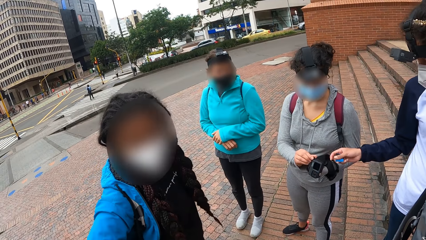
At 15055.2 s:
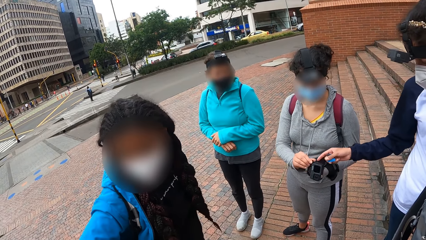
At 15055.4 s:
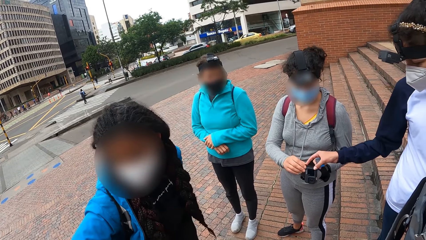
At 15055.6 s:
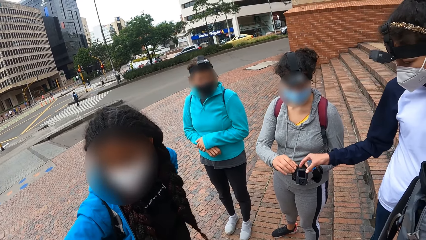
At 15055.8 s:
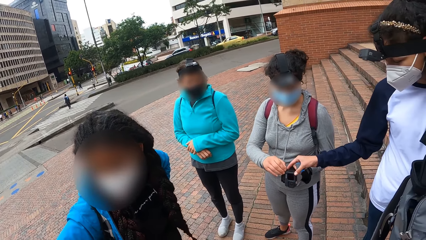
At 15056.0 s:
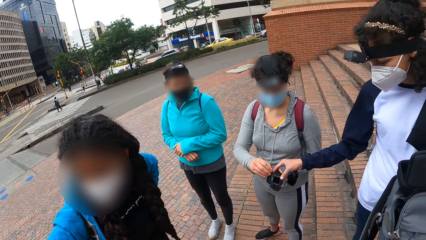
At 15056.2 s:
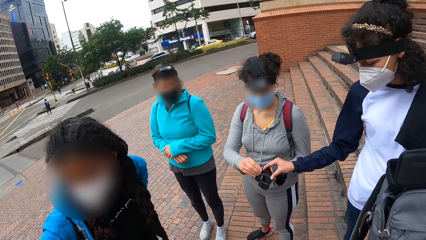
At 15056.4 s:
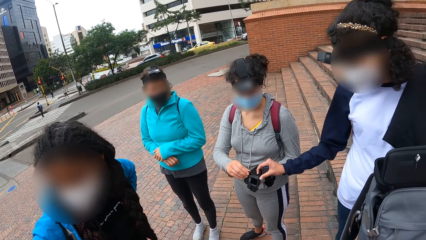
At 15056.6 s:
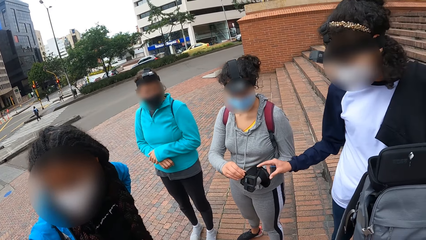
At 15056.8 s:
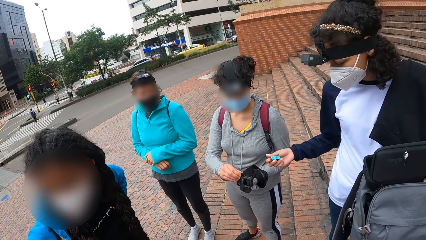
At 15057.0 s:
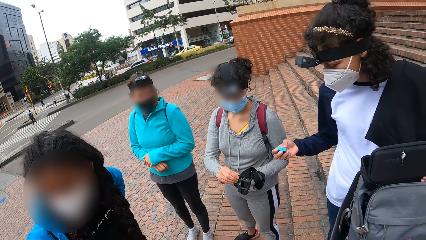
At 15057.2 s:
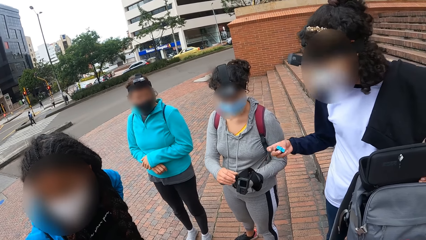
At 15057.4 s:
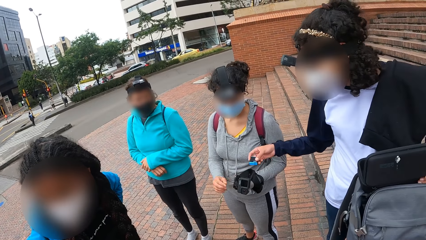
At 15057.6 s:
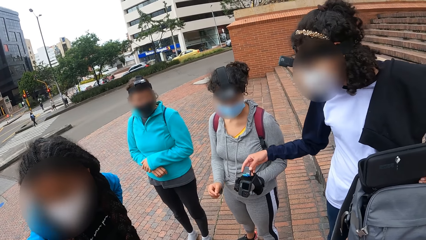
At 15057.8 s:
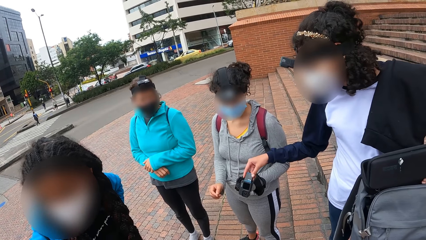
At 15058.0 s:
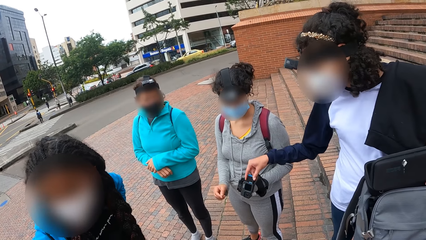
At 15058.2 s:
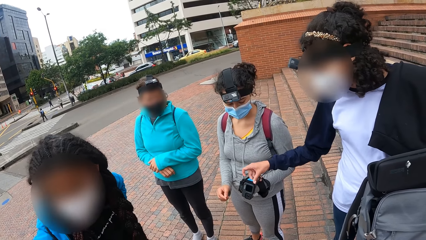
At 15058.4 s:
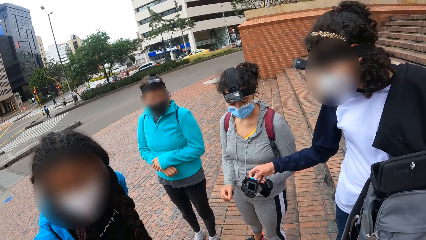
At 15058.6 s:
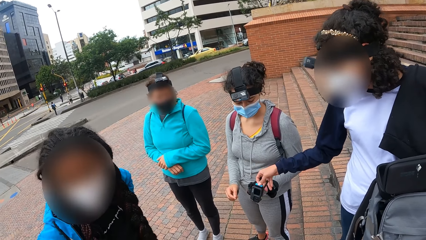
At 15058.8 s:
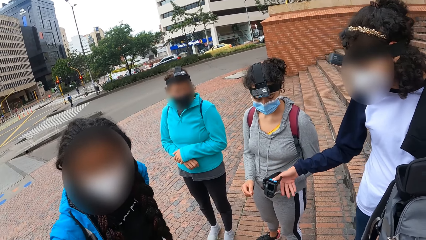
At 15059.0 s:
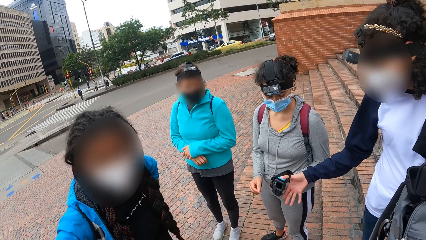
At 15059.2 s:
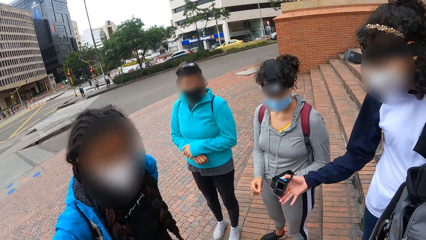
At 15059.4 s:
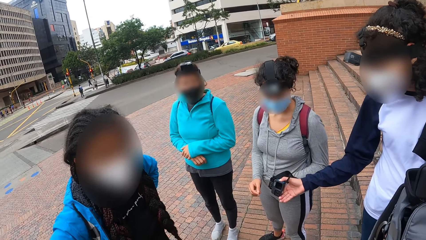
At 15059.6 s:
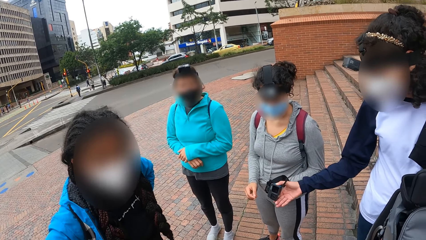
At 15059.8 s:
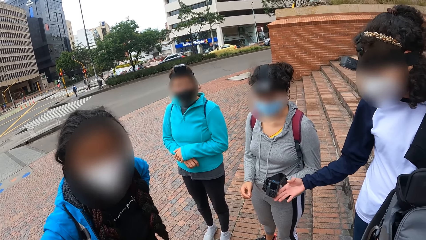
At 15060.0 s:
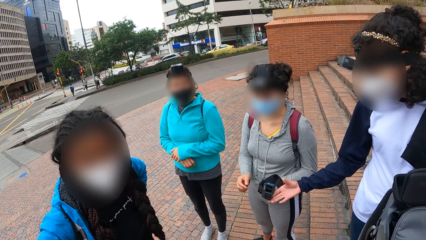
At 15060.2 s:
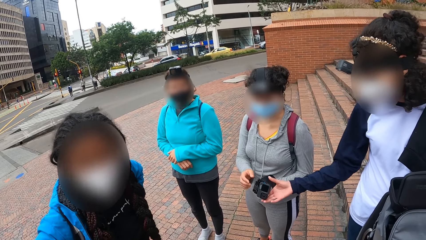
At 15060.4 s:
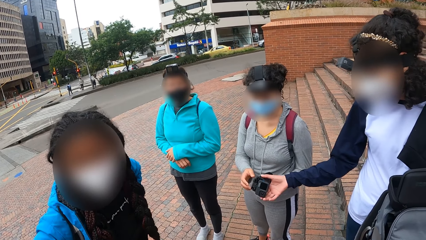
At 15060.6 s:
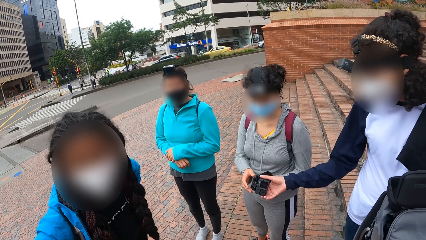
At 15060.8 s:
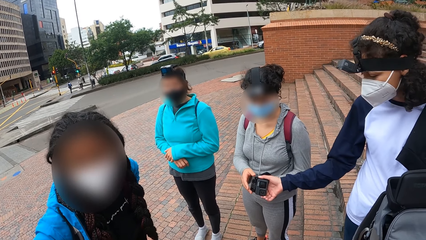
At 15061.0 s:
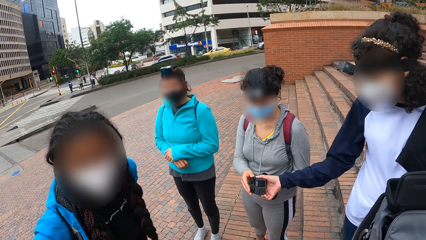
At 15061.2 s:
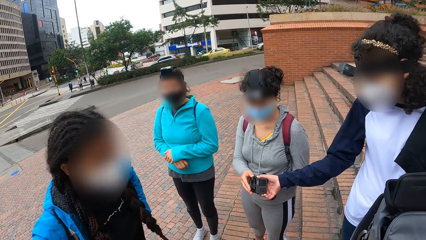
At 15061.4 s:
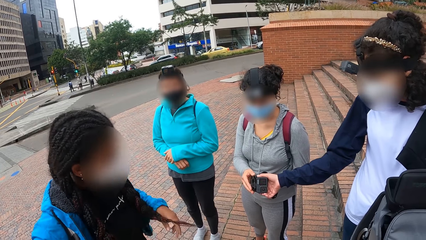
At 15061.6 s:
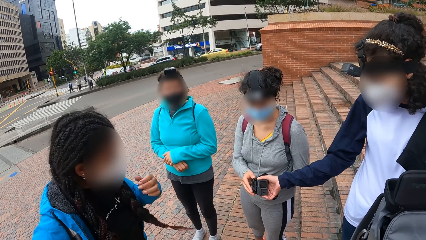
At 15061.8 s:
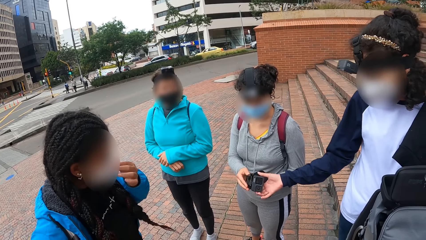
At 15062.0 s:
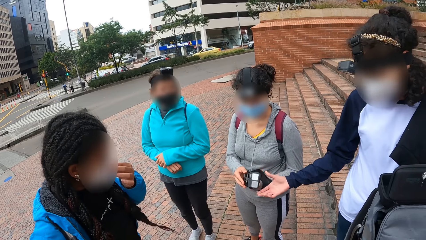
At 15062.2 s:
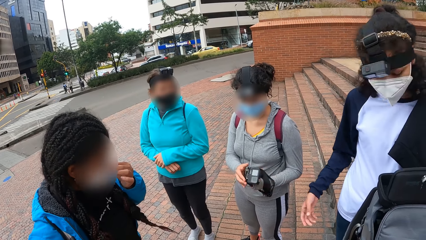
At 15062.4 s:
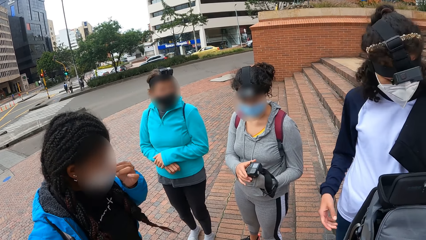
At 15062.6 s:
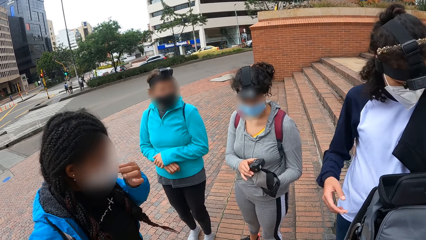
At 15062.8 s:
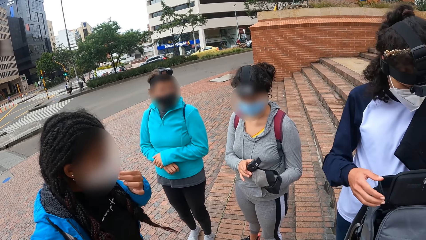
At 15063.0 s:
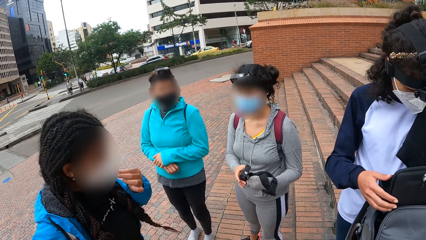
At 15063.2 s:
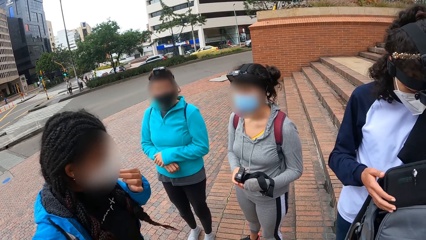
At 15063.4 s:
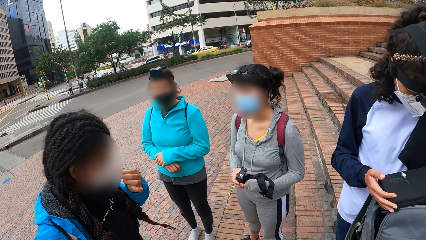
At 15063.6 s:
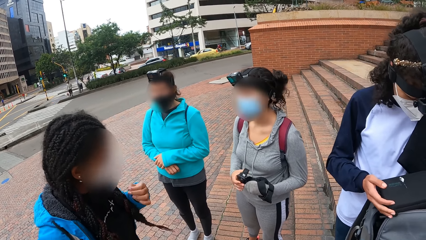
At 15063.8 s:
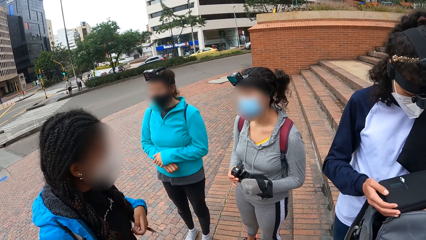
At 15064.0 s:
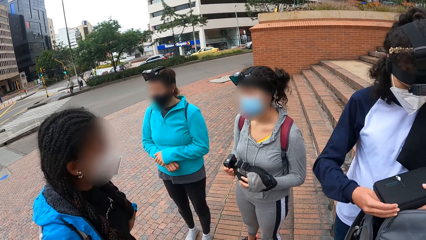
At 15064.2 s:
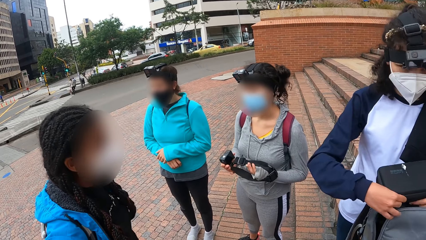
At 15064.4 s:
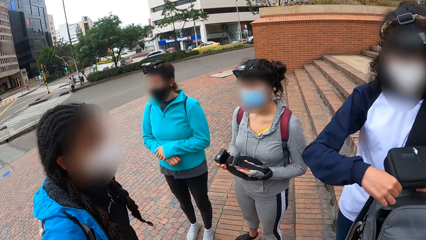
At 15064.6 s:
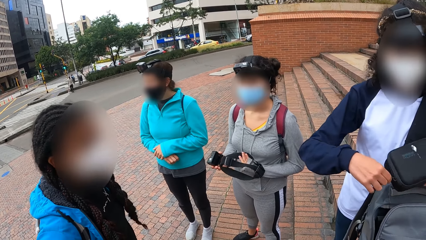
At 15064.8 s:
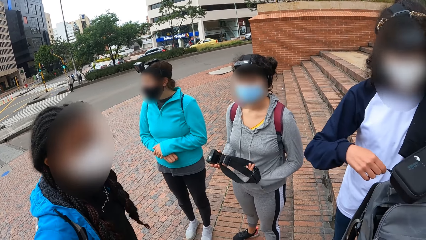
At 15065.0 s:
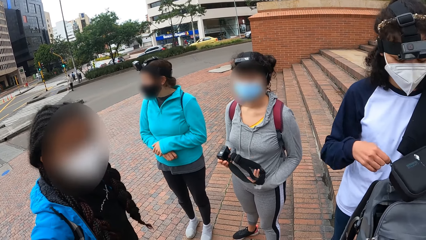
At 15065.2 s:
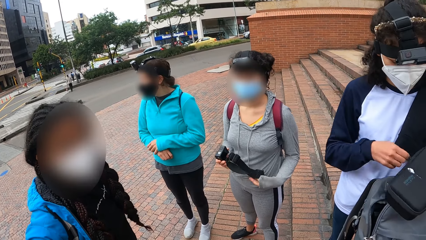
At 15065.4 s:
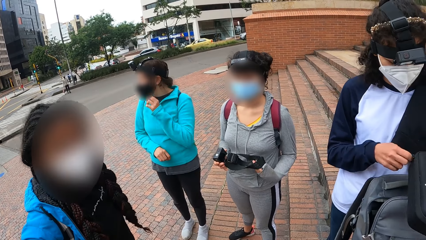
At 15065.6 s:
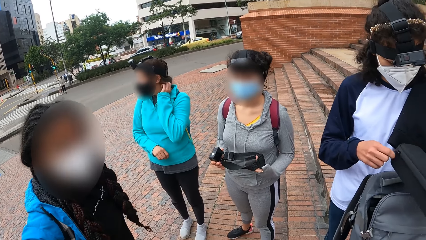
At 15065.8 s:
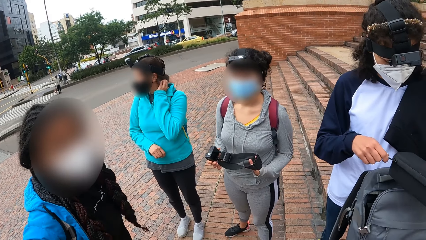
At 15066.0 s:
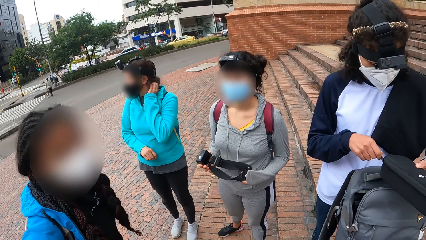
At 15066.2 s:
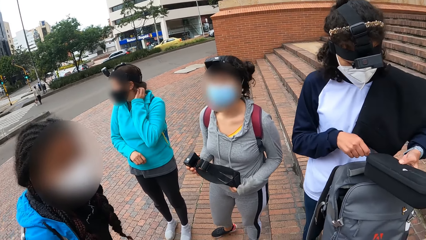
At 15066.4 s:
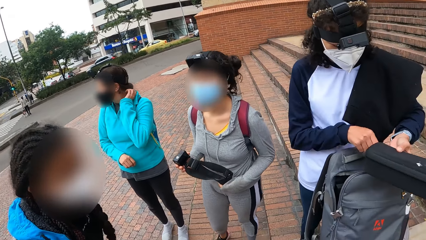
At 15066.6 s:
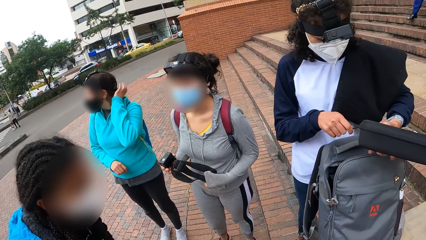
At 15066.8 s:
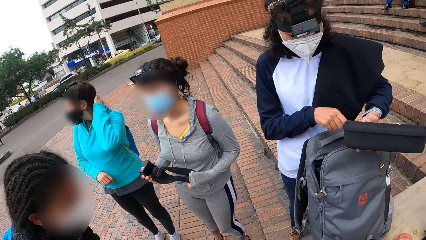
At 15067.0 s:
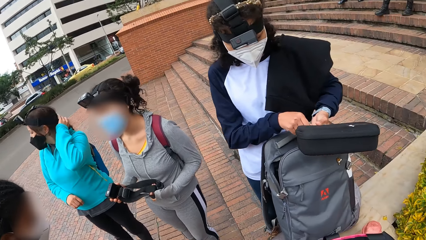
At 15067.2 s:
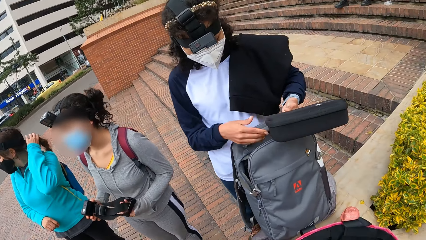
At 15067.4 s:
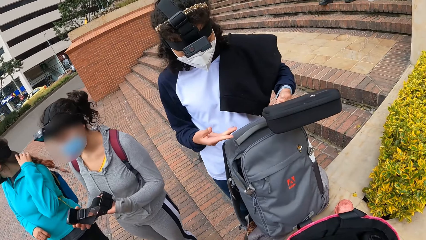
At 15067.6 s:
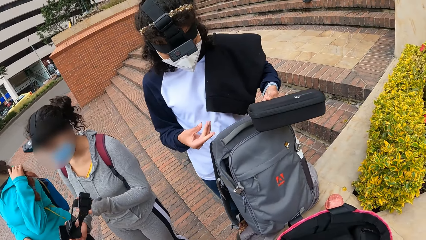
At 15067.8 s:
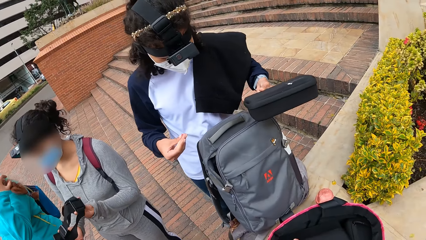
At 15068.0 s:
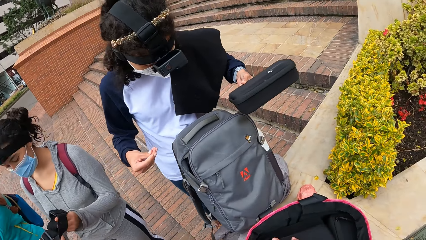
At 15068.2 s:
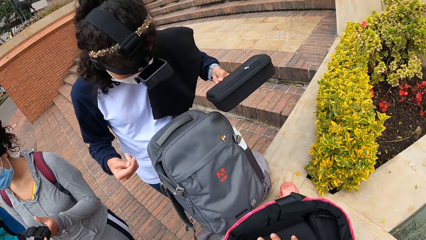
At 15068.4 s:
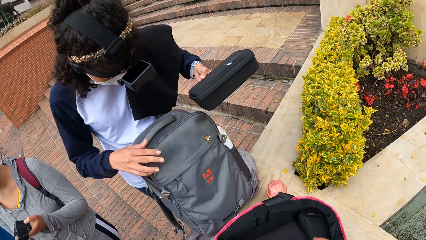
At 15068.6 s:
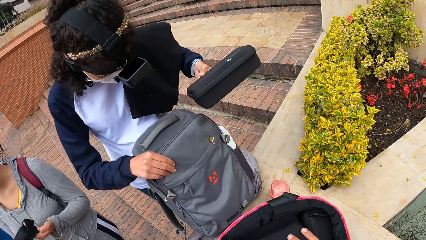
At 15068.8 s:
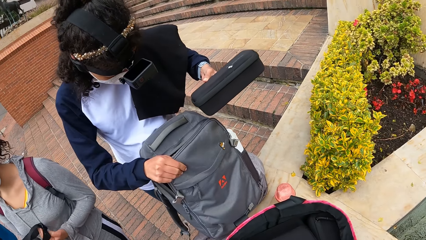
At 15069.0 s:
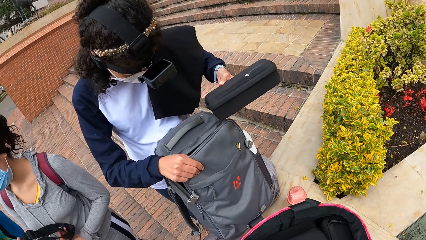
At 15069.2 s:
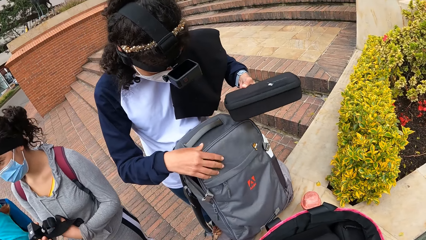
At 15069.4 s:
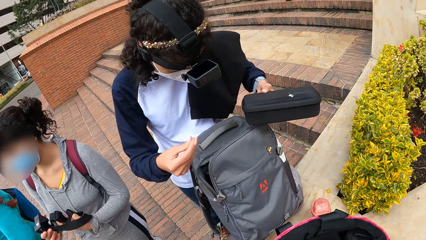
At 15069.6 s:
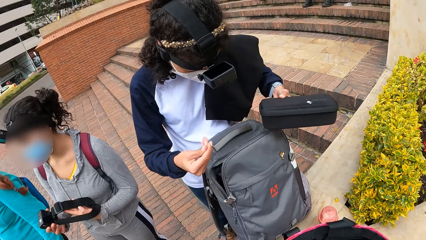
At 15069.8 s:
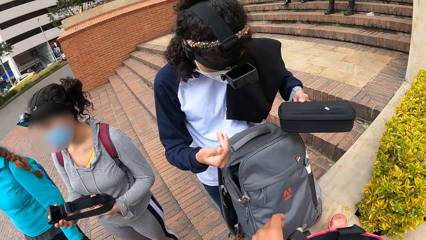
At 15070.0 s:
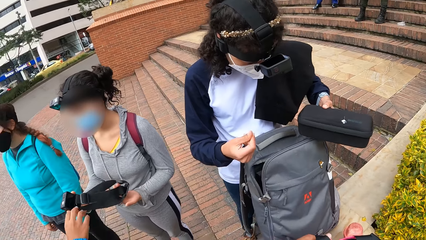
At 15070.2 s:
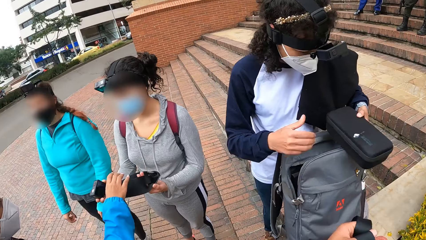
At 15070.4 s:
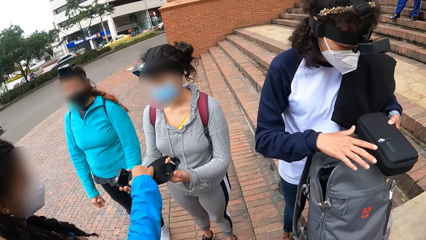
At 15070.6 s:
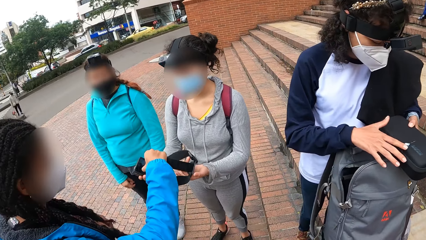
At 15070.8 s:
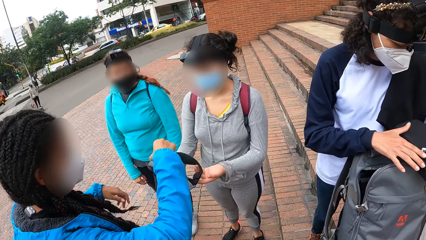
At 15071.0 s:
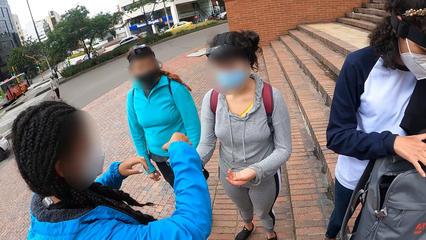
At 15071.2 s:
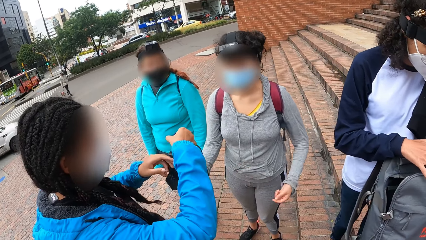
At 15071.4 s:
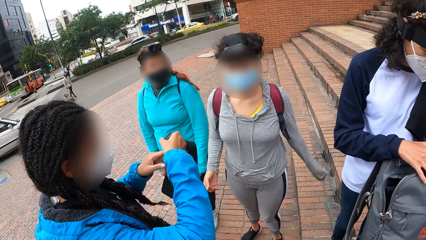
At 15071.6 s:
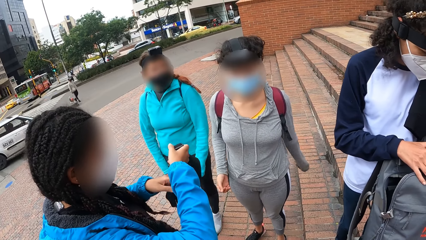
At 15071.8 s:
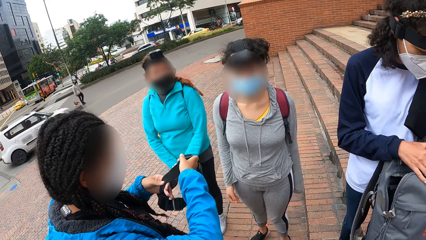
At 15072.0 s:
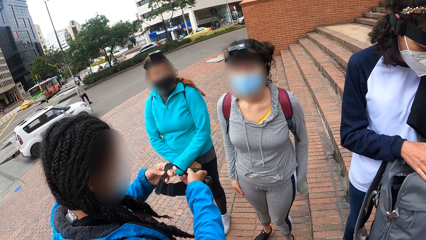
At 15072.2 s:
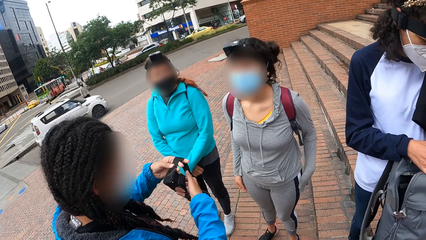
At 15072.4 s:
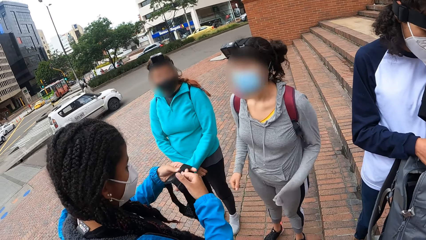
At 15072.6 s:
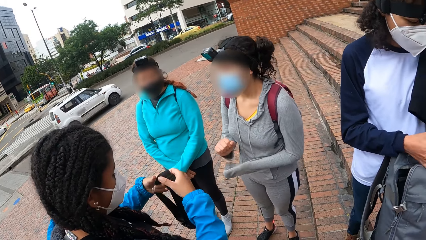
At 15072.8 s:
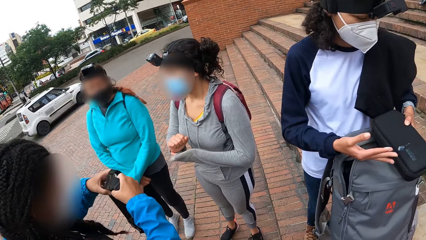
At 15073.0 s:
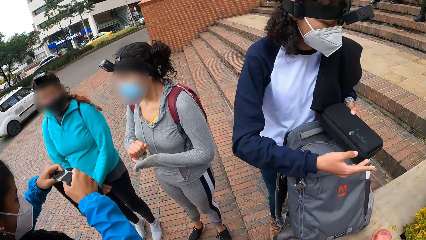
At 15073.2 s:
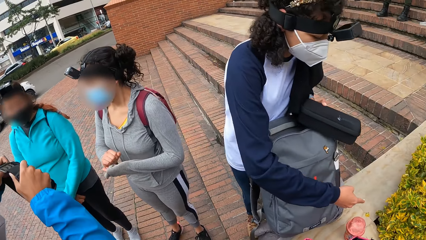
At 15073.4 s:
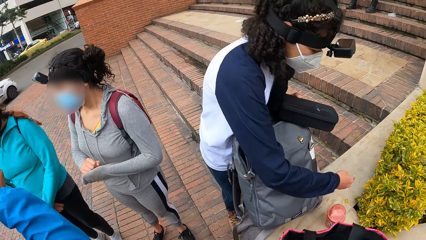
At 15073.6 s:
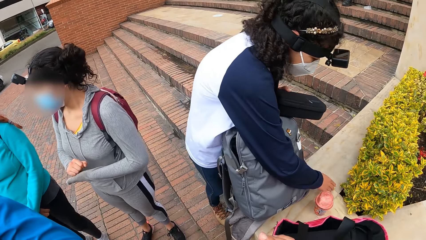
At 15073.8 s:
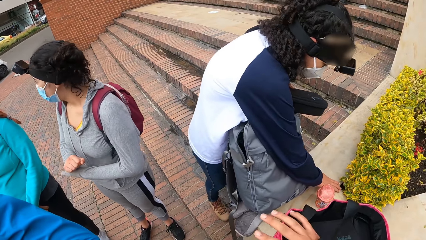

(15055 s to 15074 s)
A woman opens the battery compartment with her right hand. She places the battery in the battery compartment with her right hand and closes the battery compartment with her right hand. Another woman holds the camera with her hands. The first woman closes the purse with her right hand and closes the zip of the purse in her left hand with her right hand. She touches the backpack with her right hand. The camera wearer touches the bag. A third woman takes the camera from the second woman with her right hand. The first woman cleans off a smear on the purse with her right hand. The third woman places the camera on her head with her hands.
